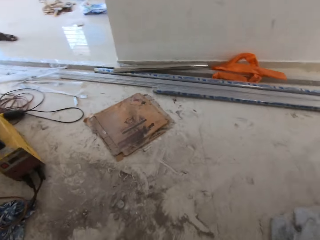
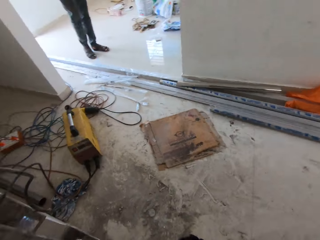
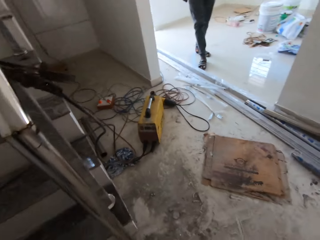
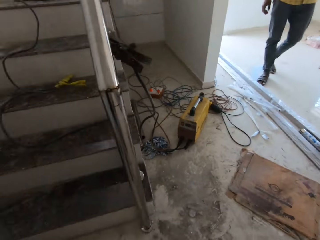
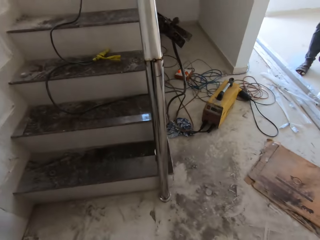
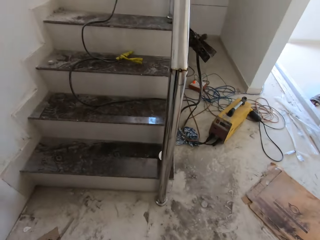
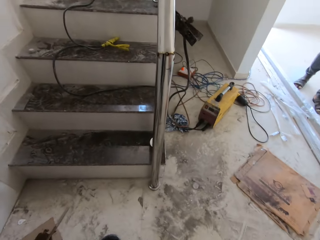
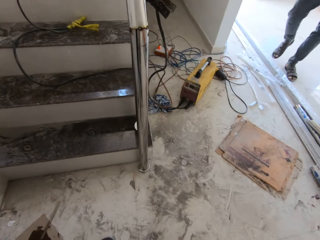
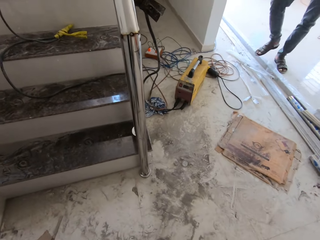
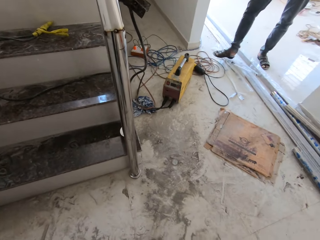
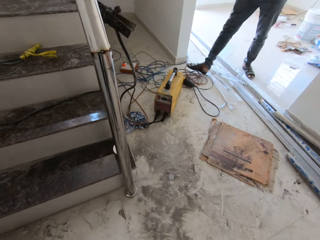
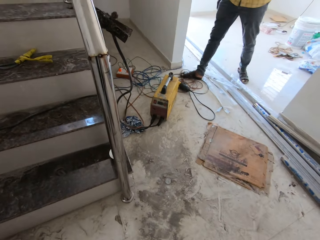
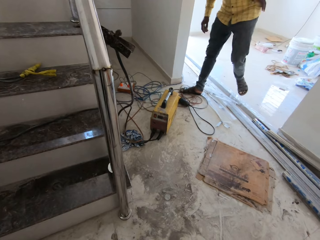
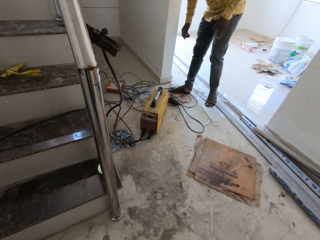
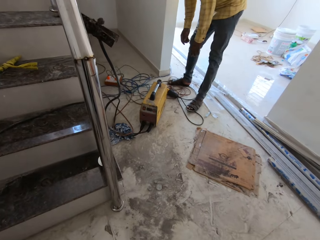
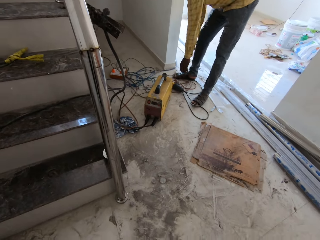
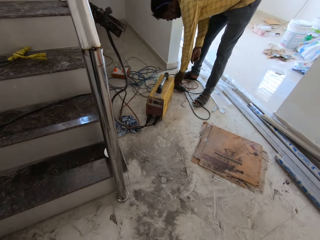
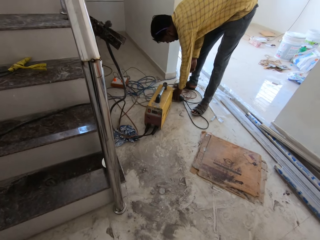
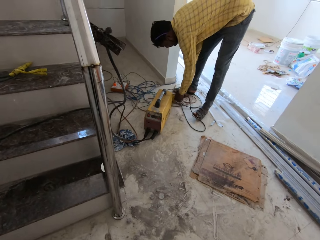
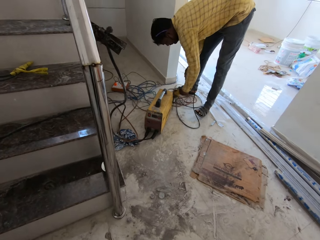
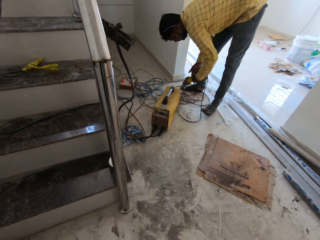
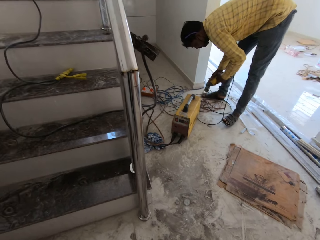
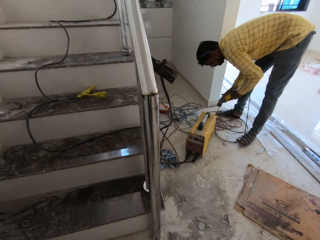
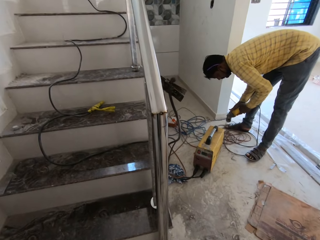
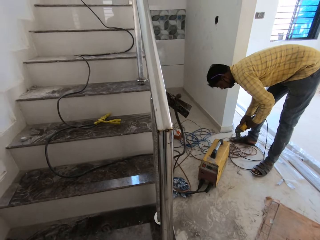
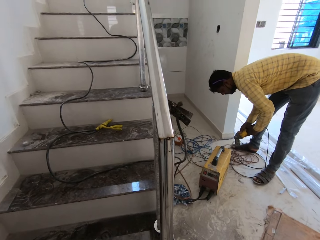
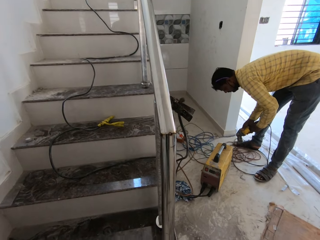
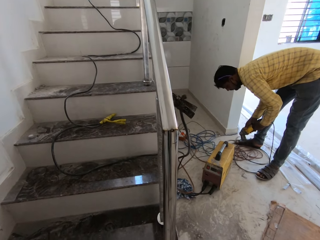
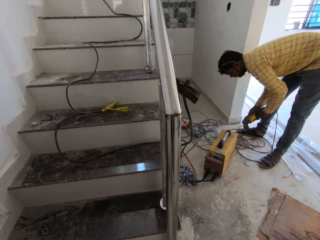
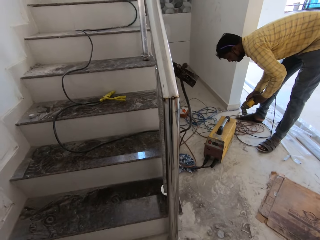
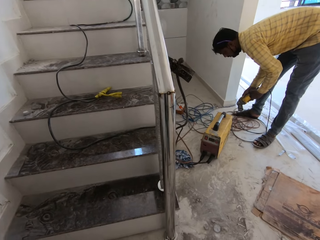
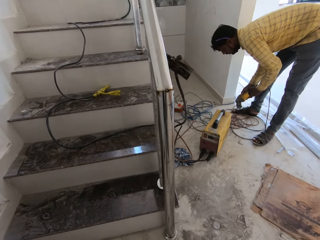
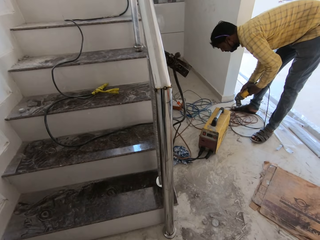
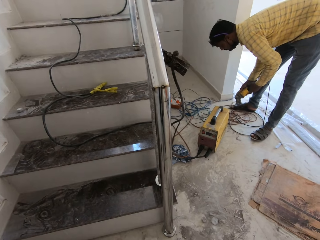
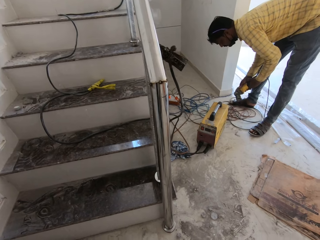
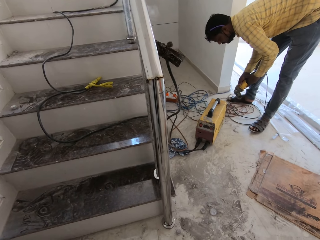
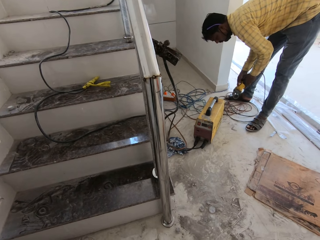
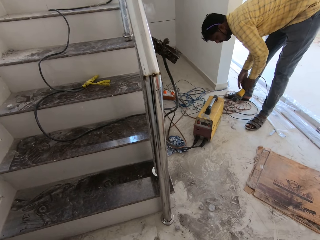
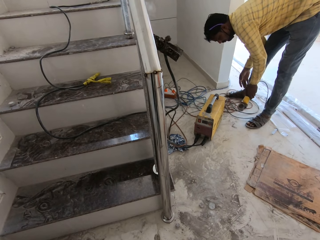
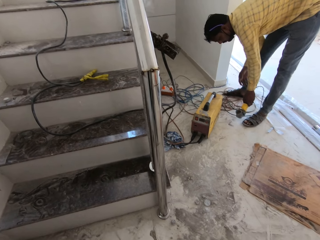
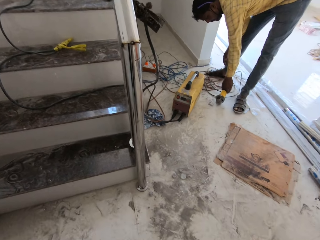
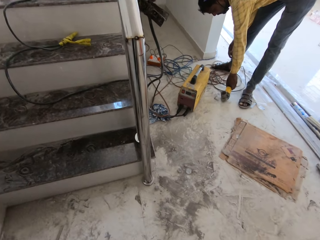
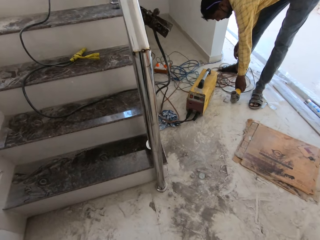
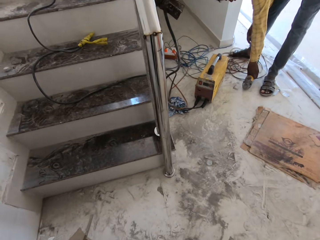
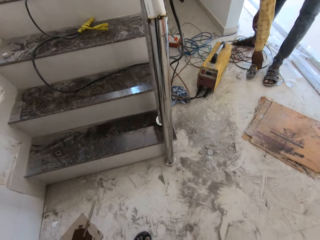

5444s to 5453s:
A man walks through the door. The man picks up a drilling machine on the floor with his hands. The man holds the drilling machine with both hands.
